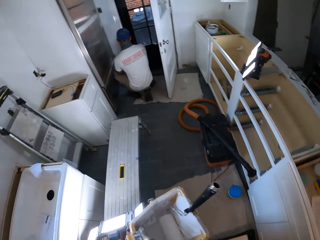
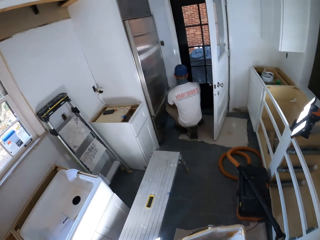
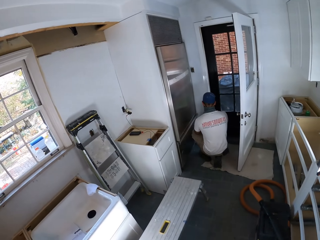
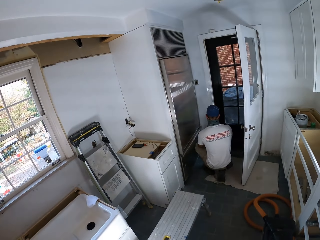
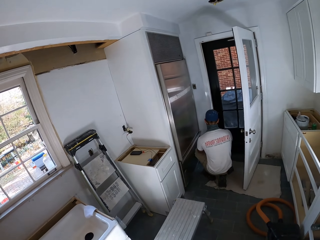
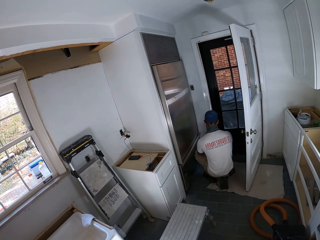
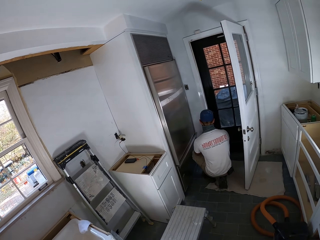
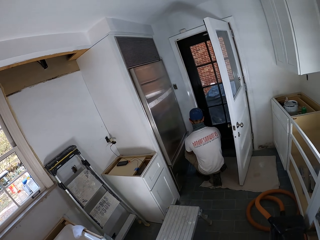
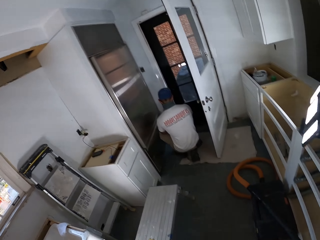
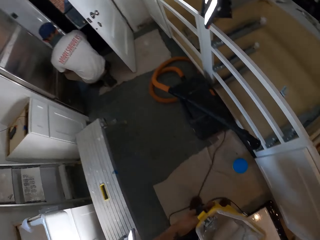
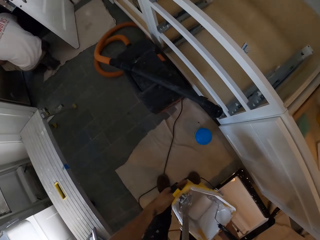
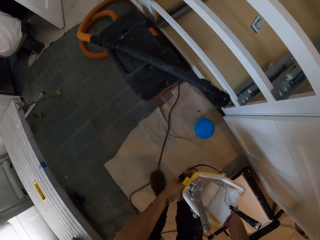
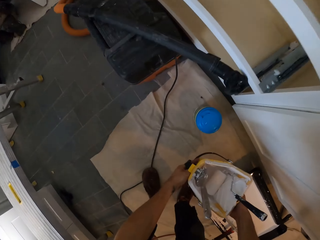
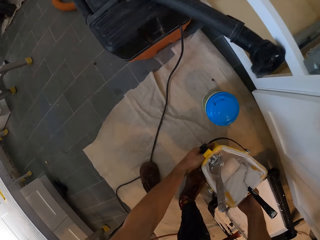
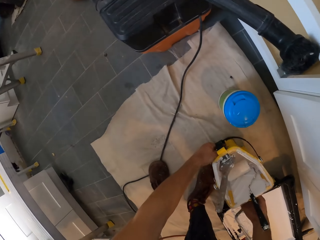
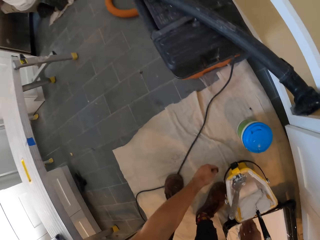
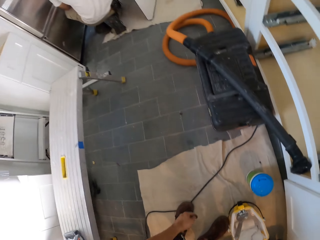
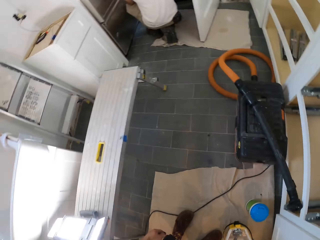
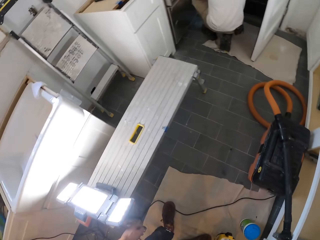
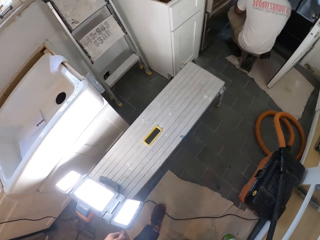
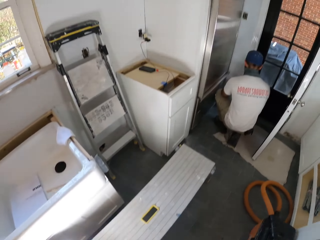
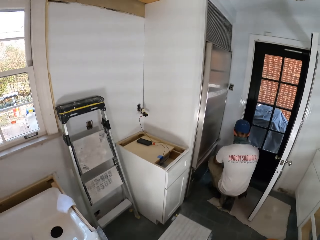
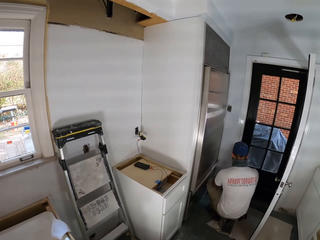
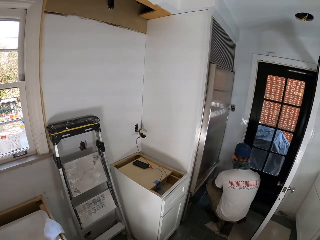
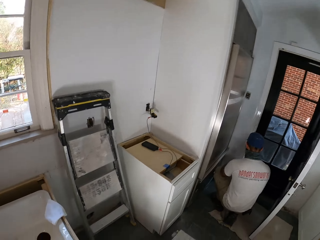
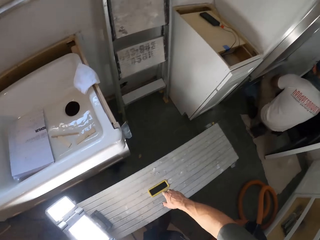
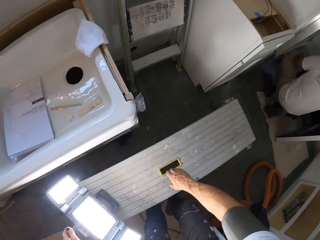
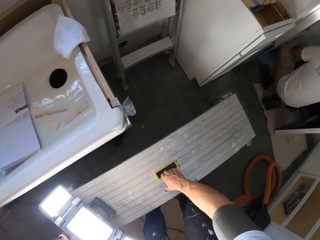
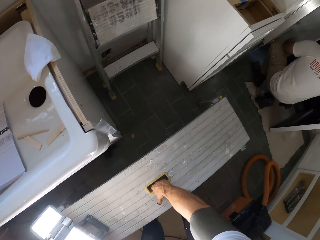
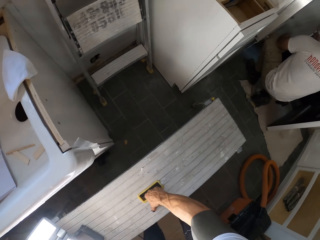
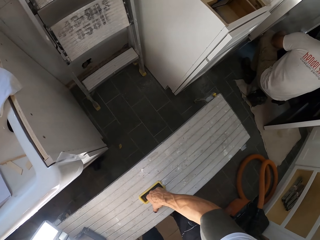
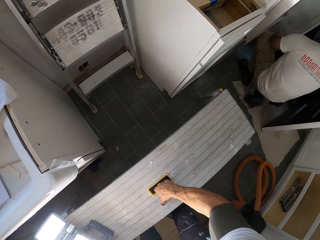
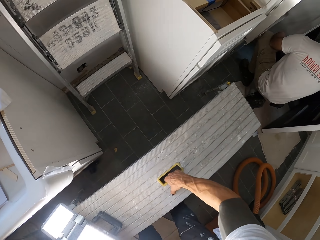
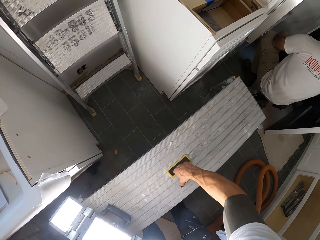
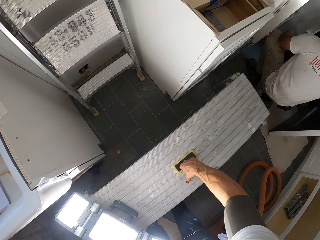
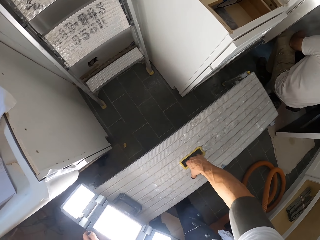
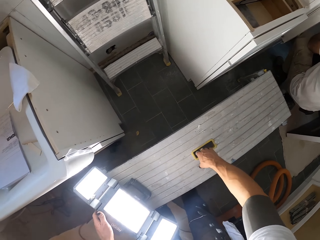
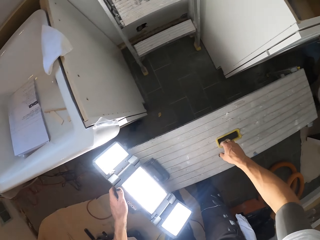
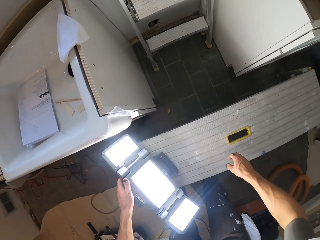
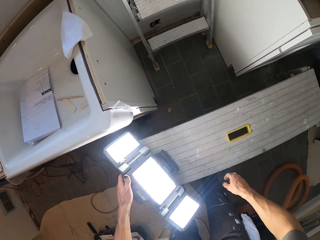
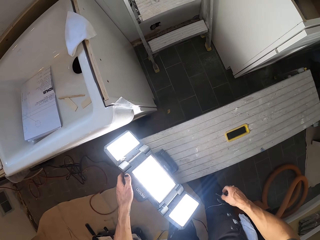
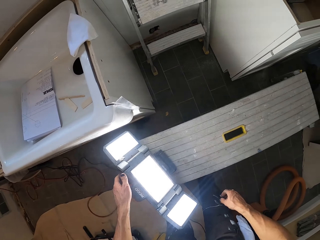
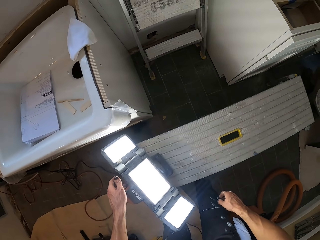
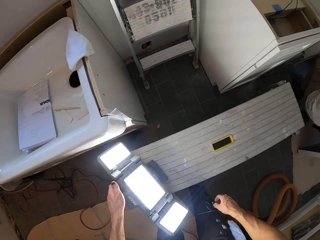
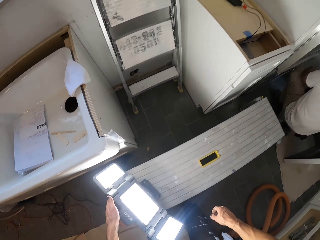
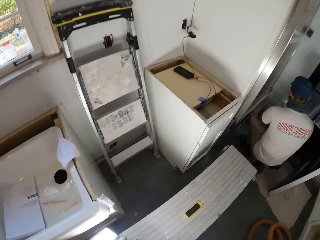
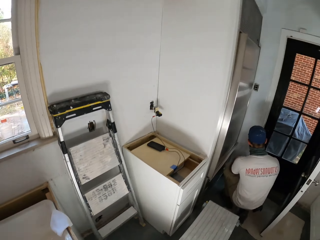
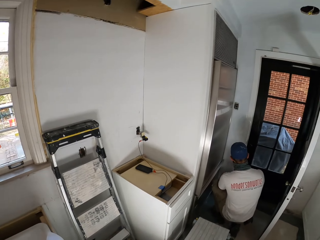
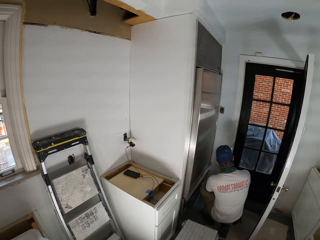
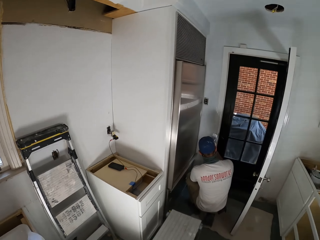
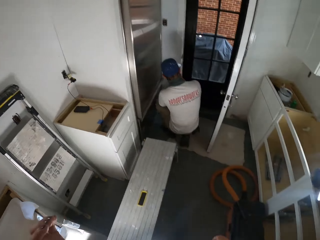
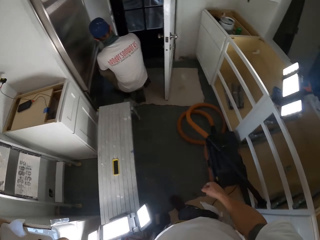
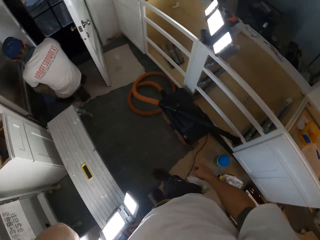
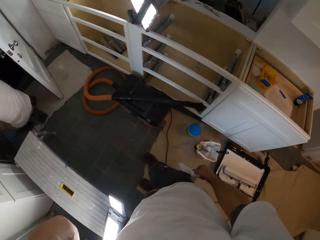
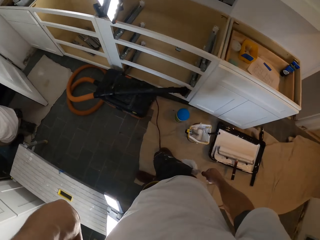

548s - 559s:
The camera wearer places a paint bucket or container on the floor. They position a bench with lights. They push the bench on the floor. They operate something. They touch the LED lamp. They look around.

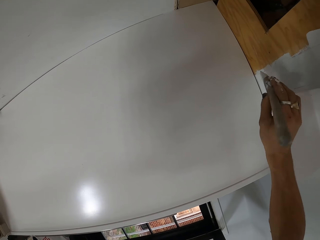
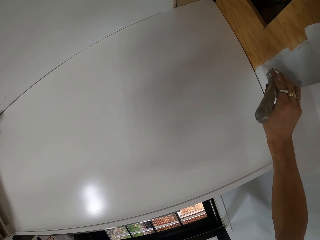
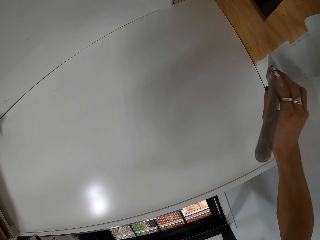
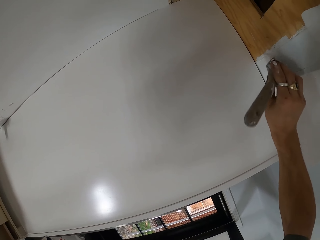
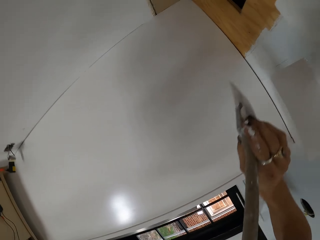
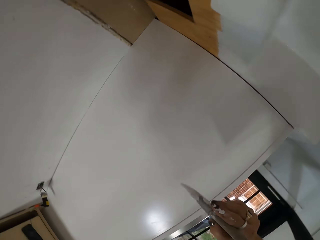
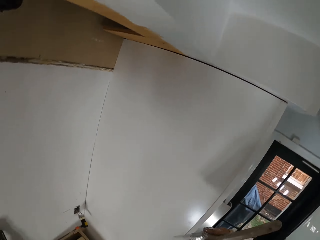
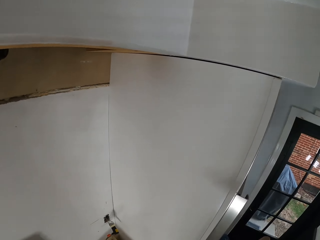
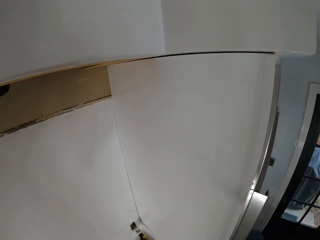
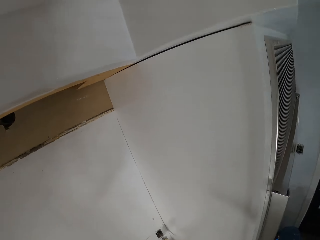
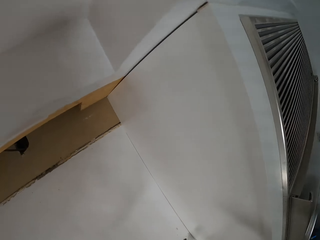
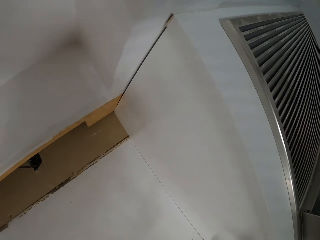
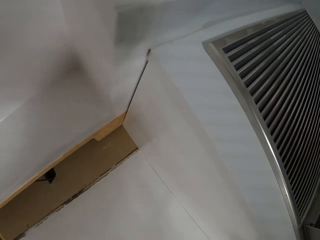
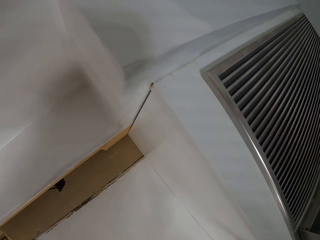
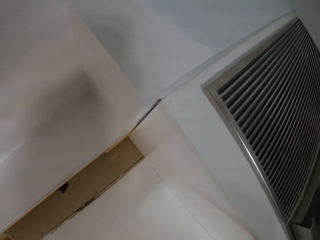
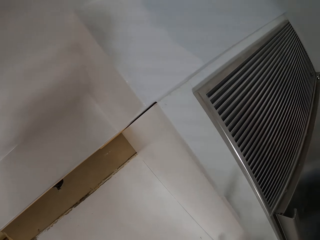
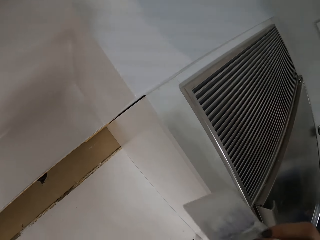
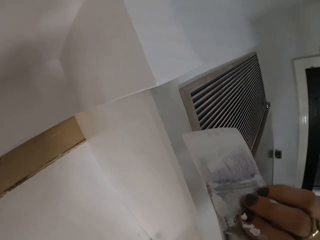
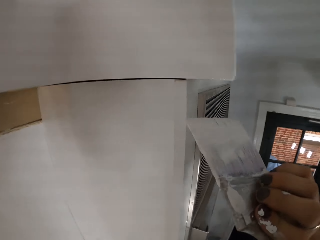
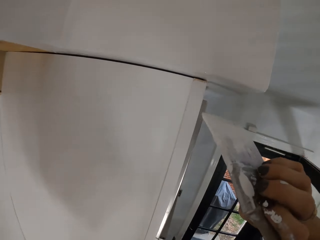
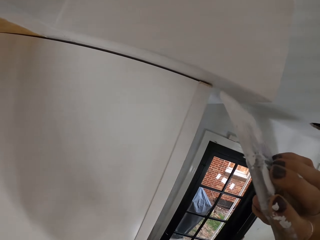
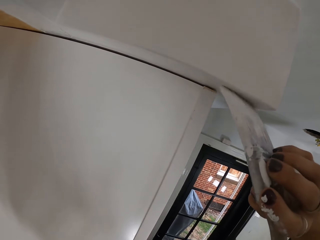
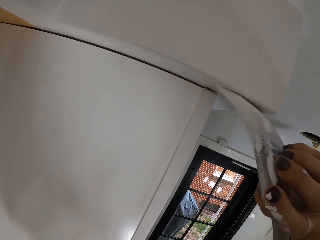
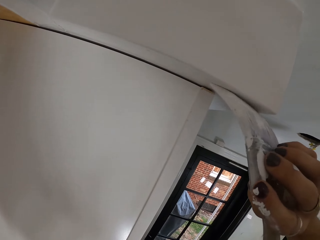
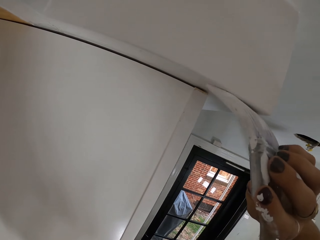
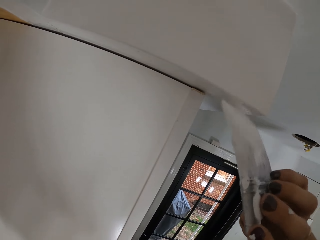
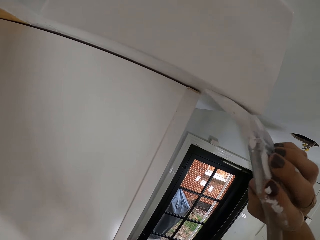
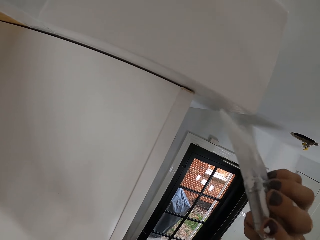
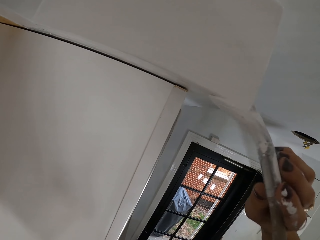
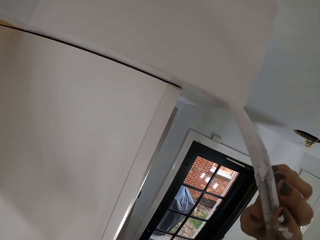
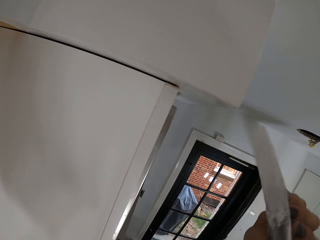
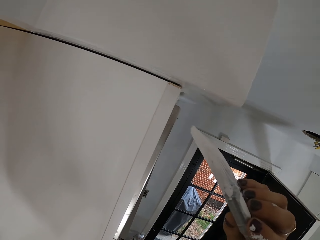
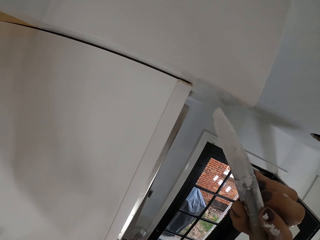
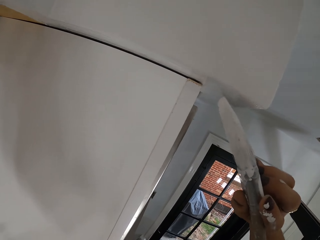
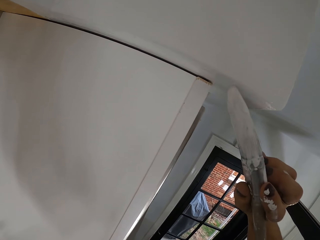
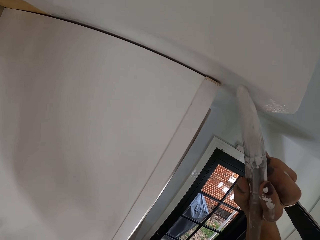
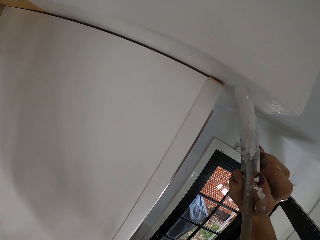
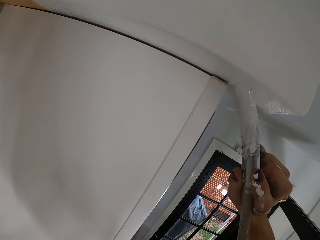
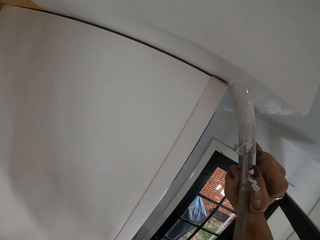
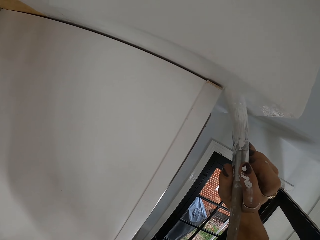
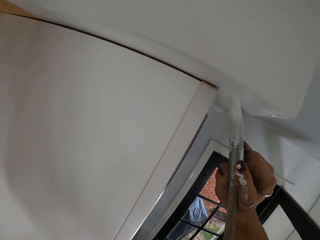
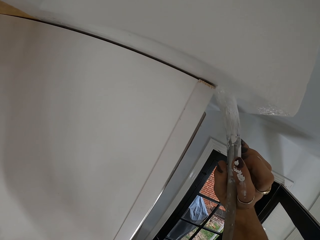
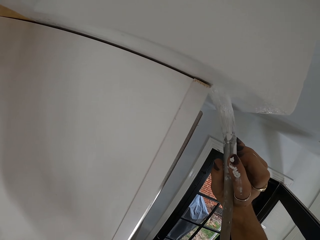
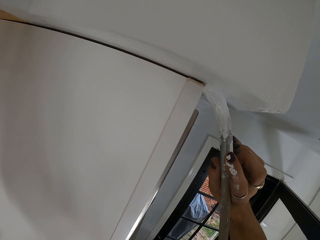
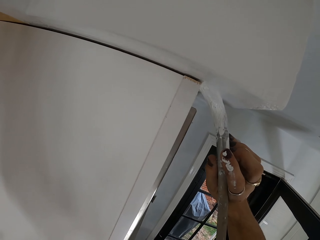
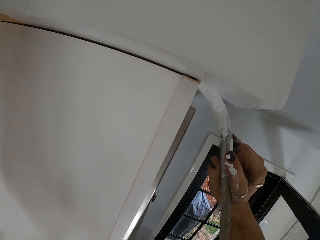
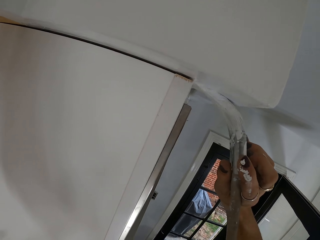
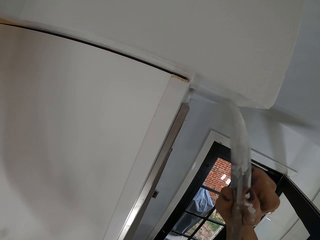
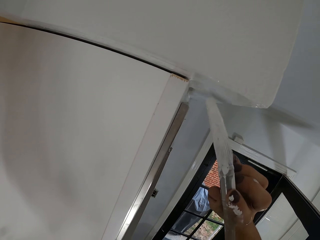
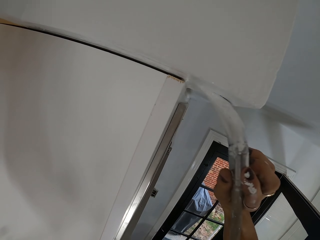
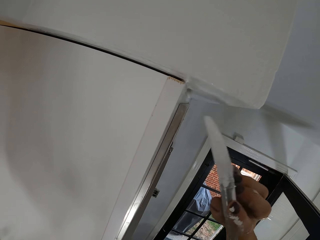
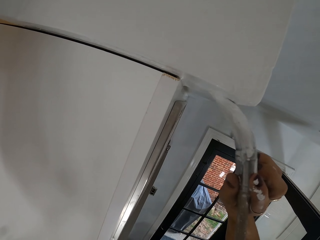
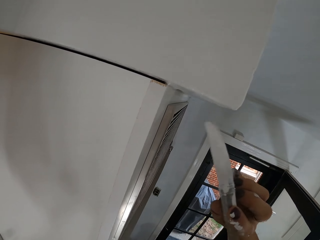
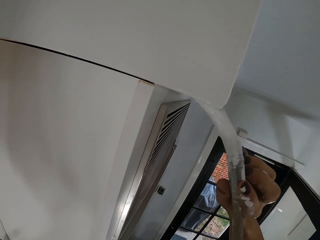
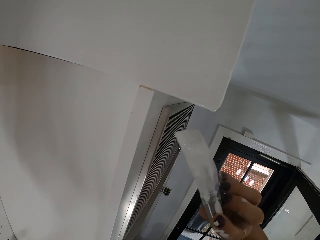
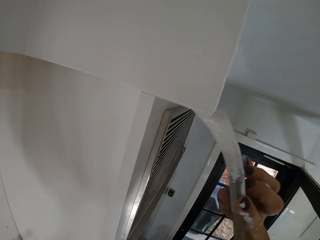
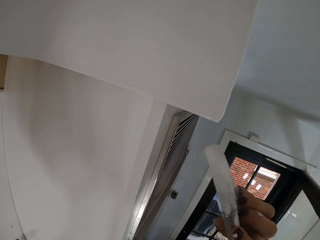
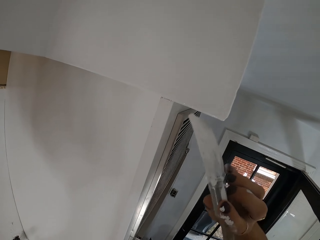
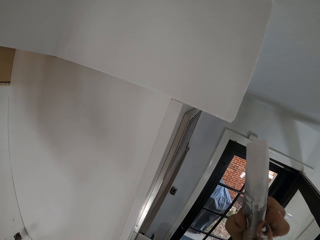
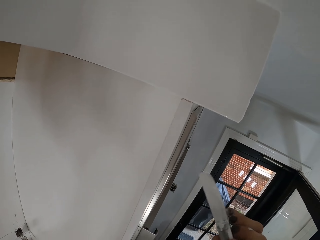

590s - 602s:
The camera wearer looks around. They paint the wall.
